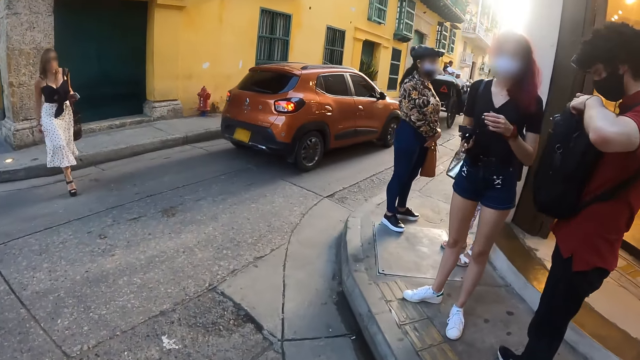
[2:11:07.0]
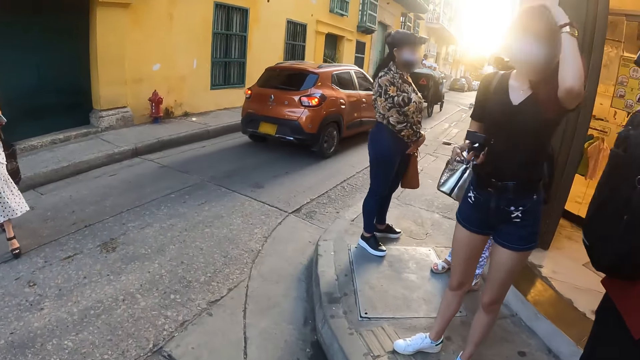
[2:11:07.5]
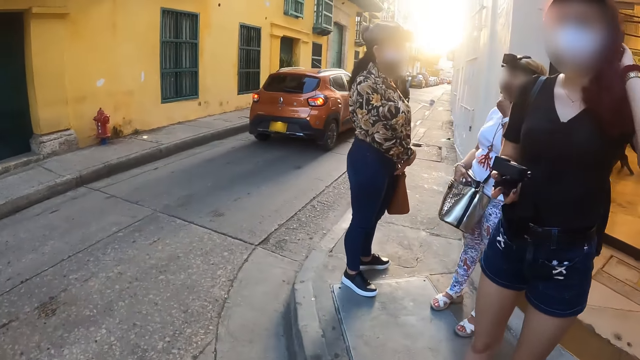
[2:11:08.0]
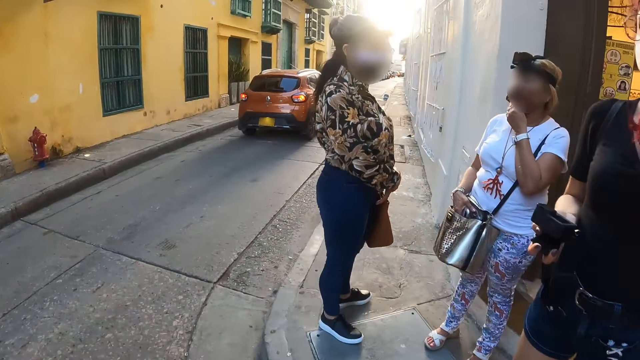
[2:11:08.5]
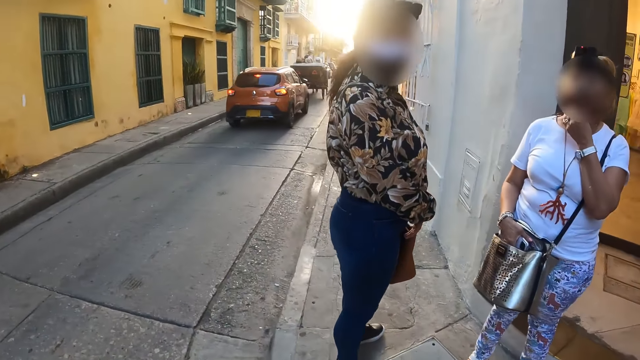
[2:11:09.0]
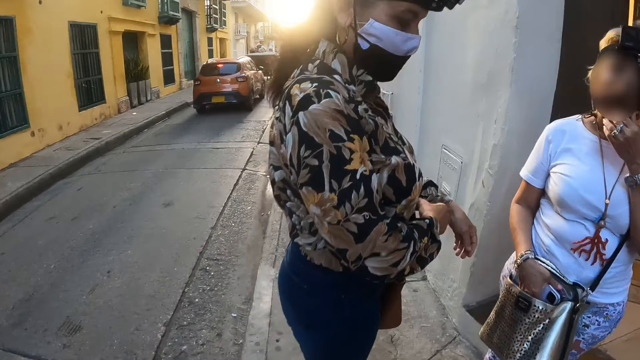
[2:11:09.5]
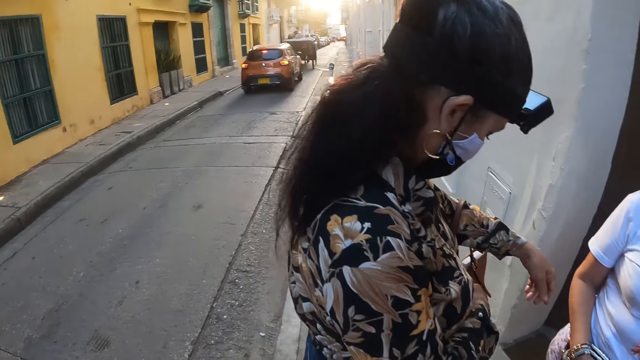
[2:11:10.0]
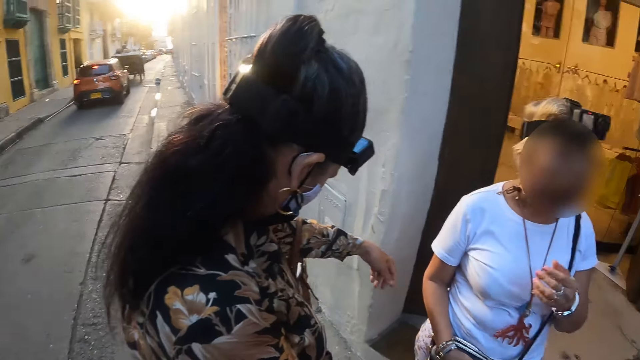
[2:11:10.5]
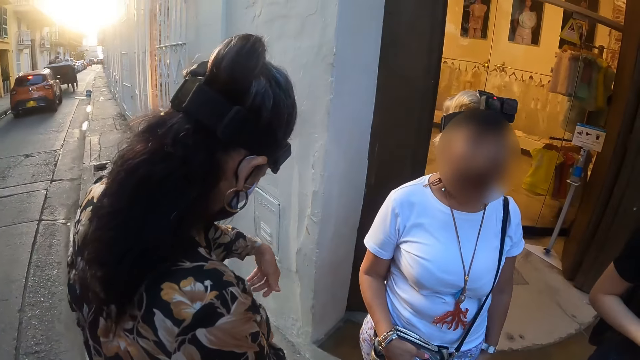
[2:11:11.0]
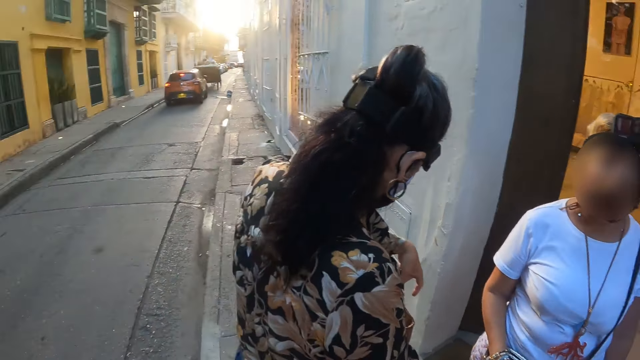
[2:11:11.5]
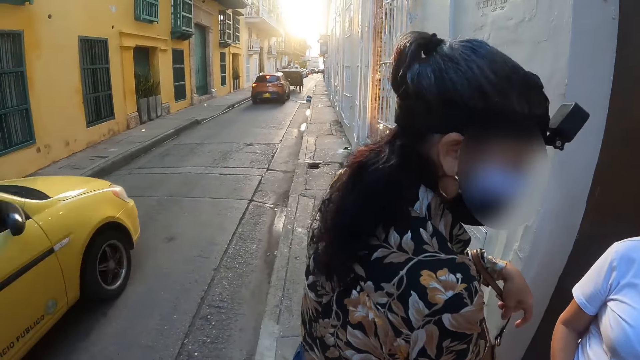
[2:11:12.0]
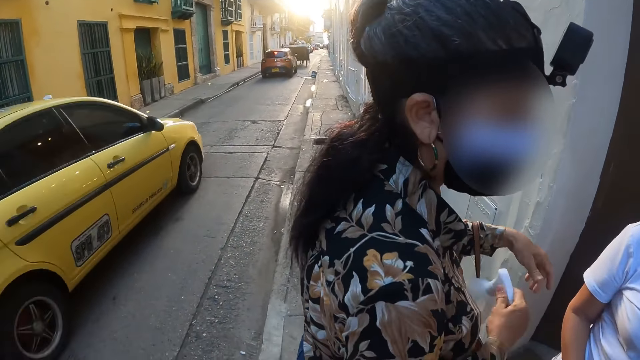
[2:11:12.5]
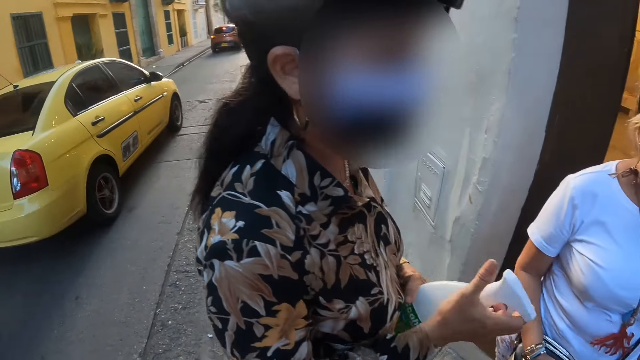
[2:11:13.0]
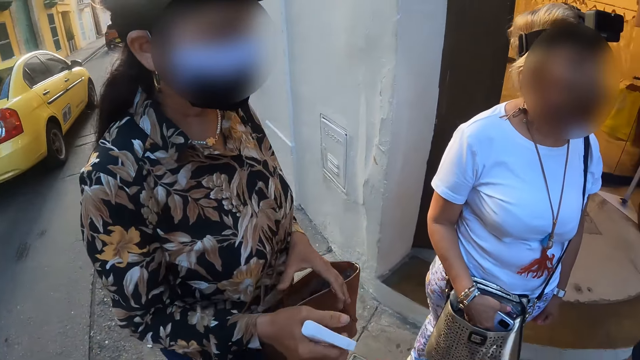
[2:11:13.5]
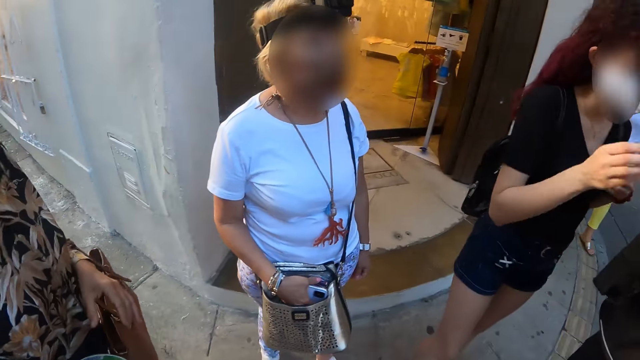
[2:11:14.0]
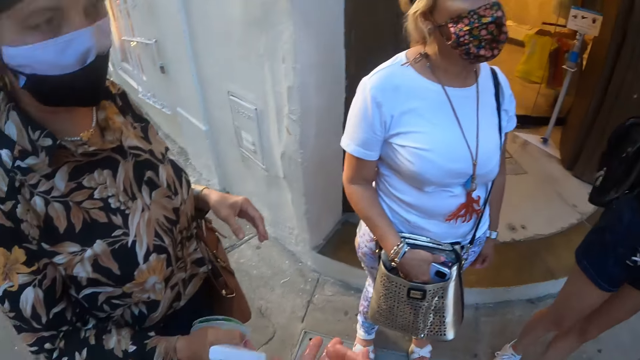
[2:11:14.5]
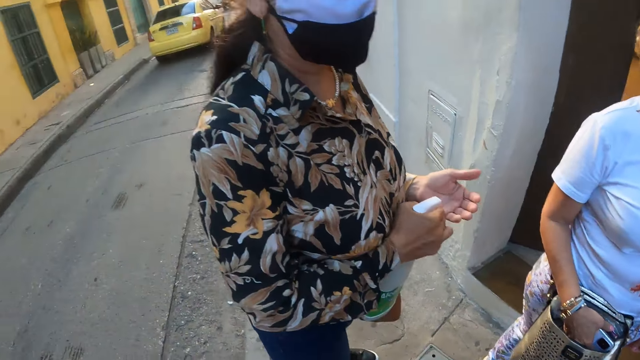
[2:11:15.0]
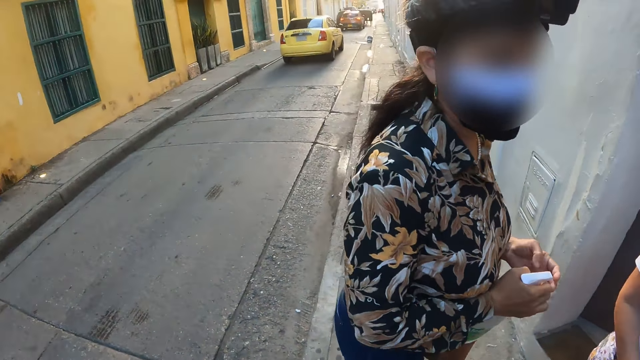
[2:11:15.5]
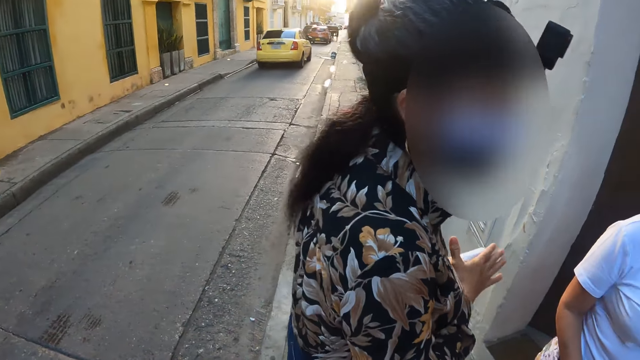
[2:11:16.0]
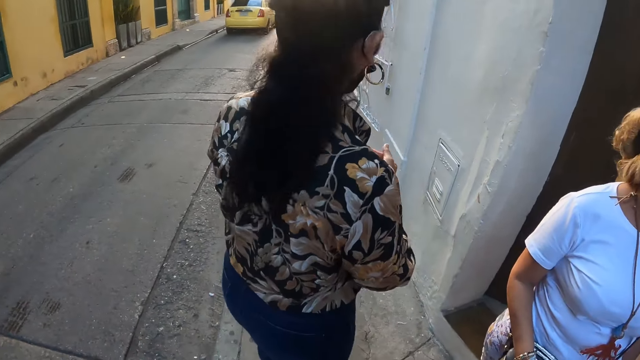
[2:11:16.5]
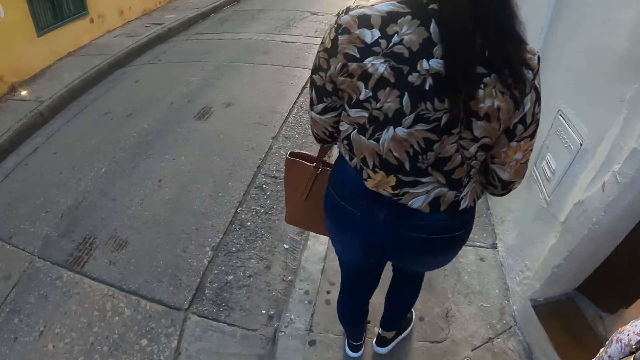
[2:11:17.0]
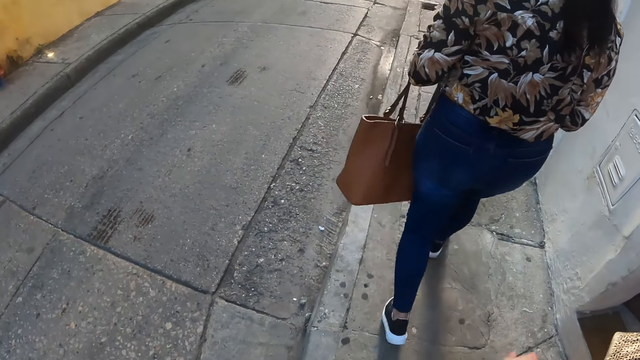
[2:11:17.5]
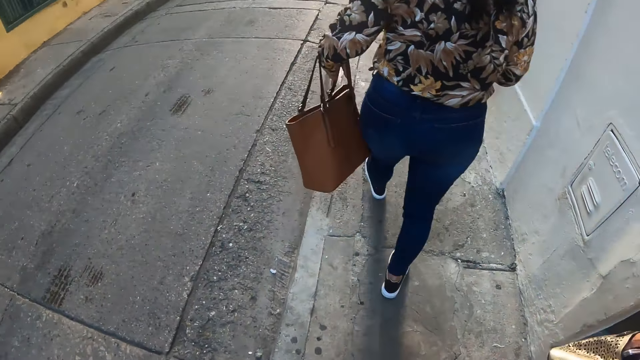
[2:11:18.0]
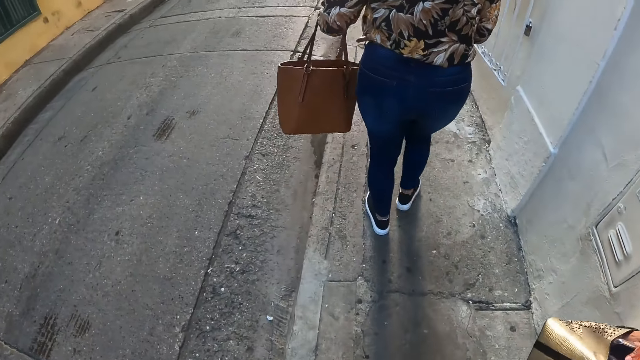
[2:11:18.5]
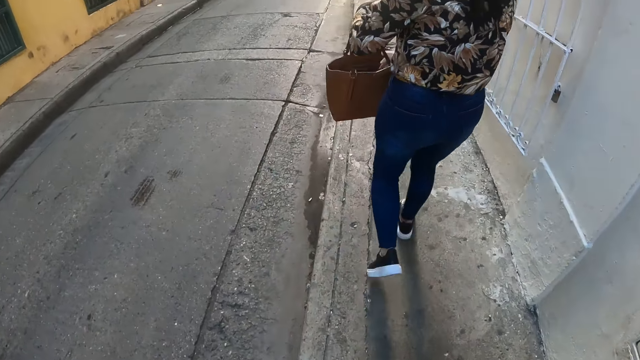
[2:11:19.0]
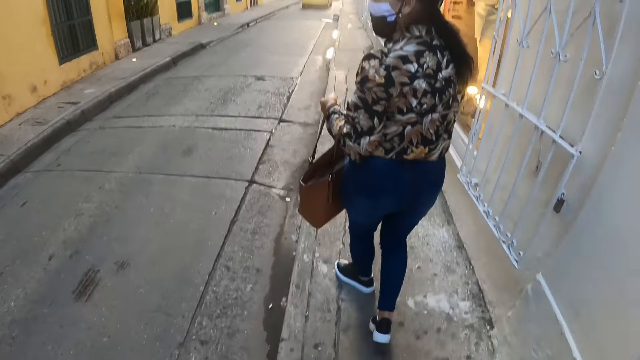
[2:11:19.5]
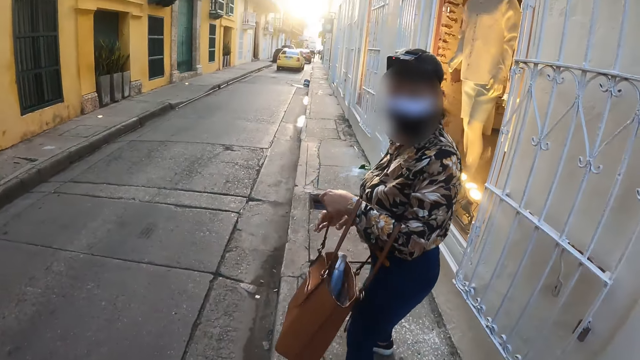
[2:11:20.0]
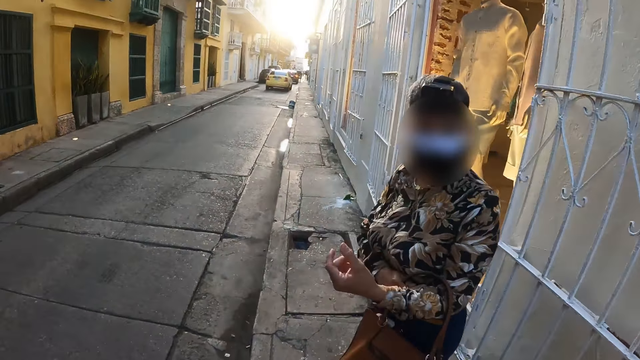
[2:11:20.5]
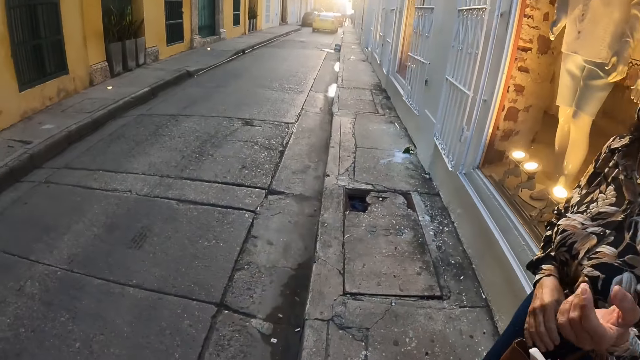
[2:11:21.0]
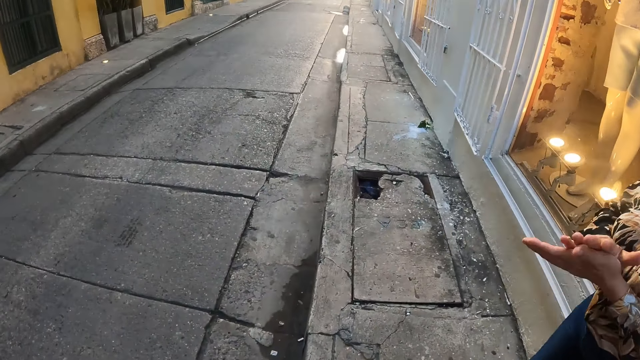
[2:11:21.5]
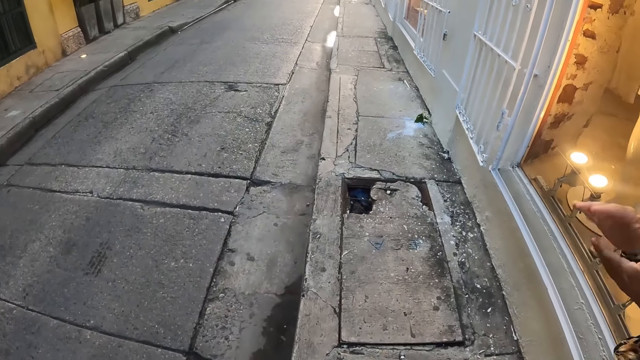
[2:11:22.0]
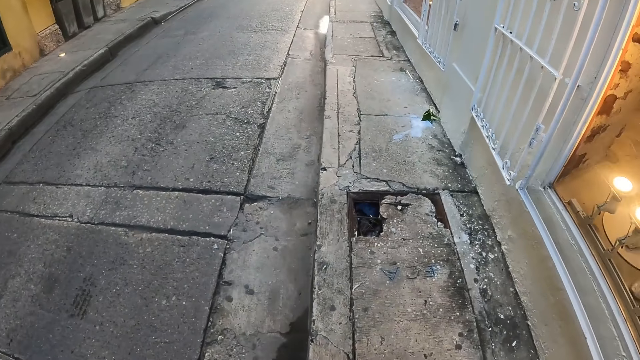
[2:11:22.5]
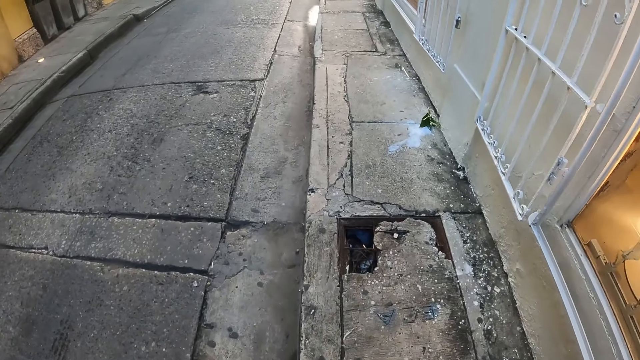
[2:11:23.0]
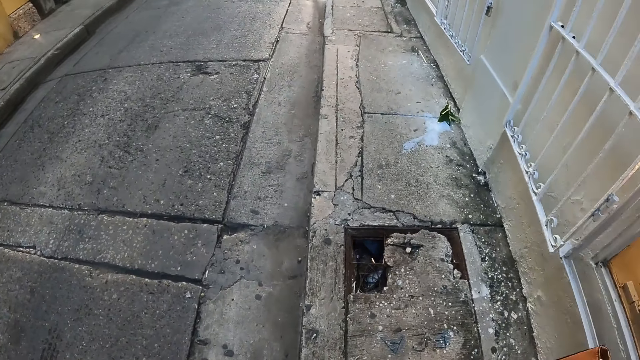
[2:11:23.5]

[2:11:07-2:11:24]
The camera wearer interacts with a woman and another woman on the sidewalk. The first woman picks something. The camera wearer looks around. The first woman walks on the sidewalk. The camera wearer walks on the sidewalk.

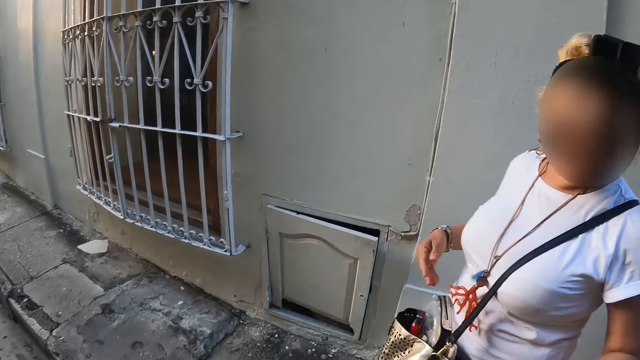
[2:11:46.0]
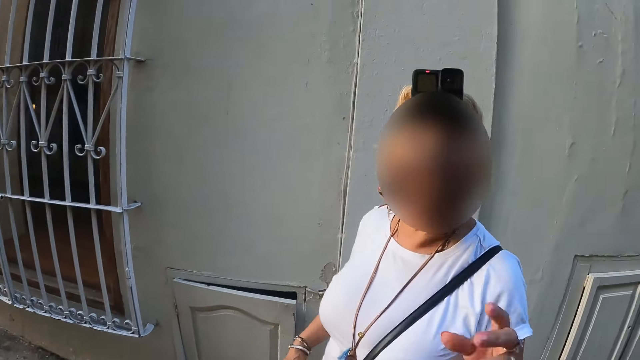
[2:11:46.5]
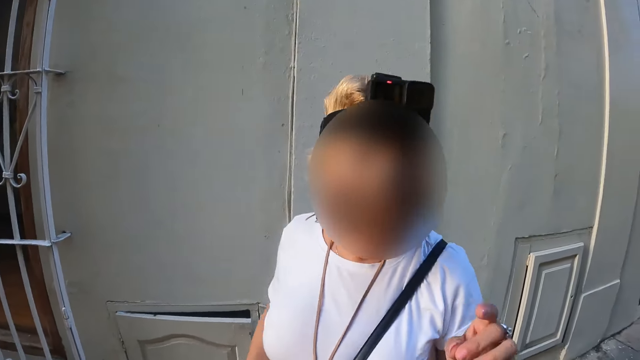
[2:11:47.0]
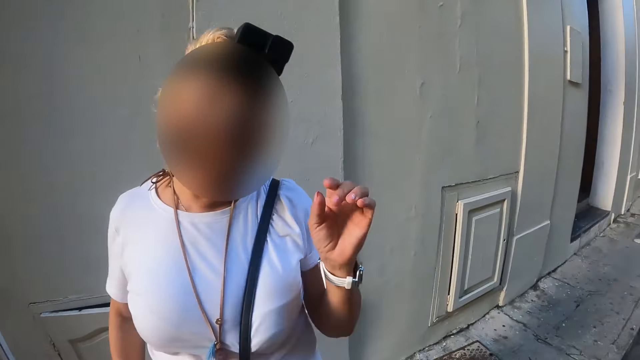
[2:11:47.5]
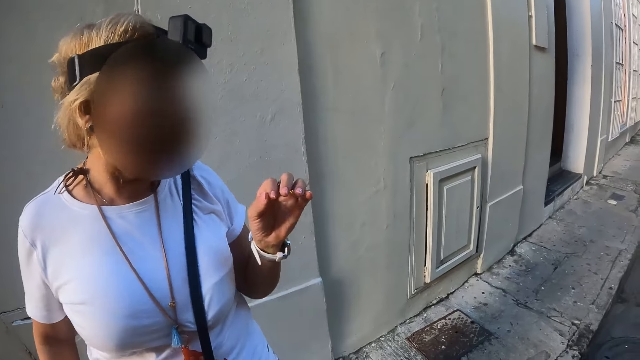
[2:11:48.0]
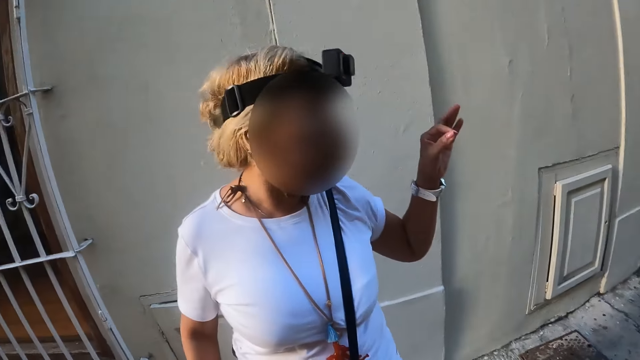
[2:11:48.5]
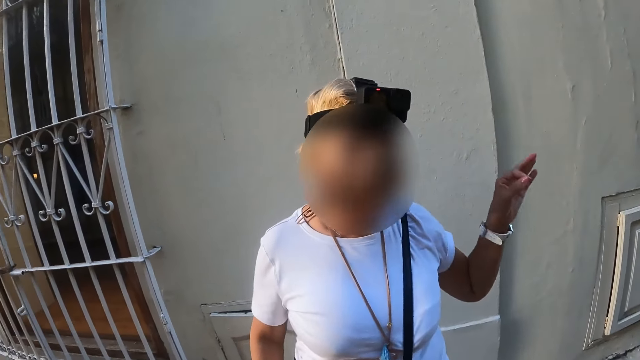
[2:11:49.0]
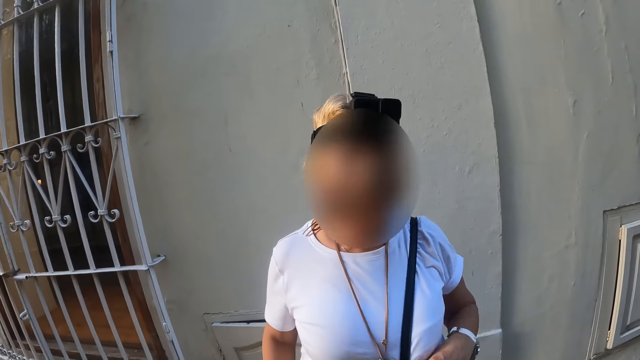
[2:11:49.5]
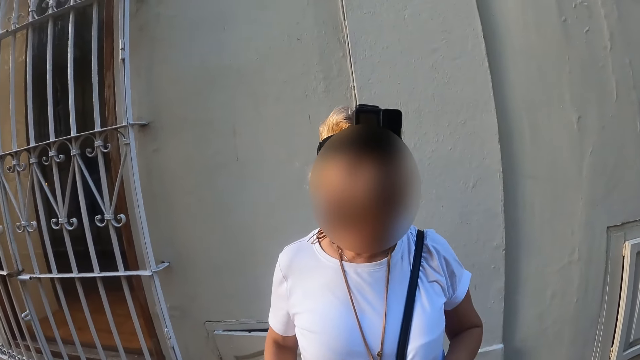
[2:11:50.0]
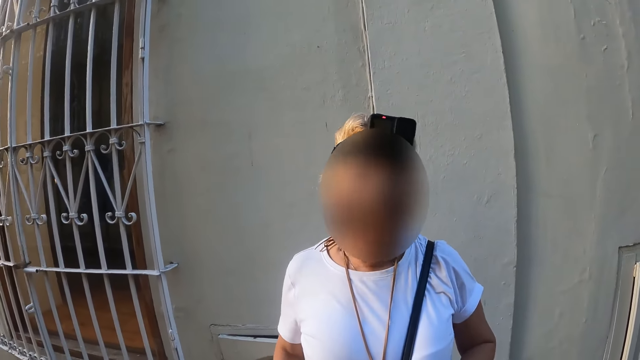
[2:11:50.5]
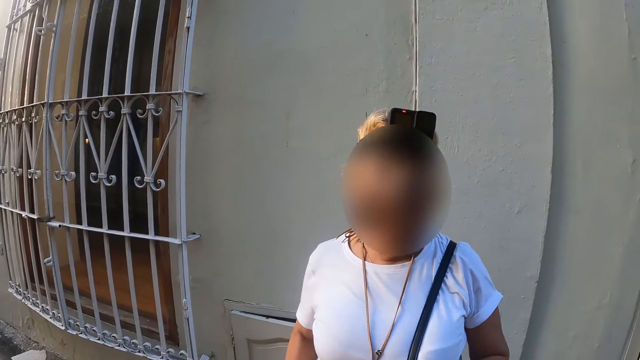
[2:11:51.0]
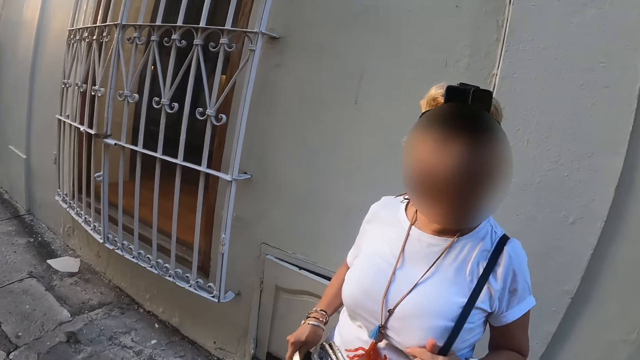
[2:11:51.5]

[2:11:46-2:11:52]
The camera wearer interacts with a woman on the sidewalk. The woman demonstrates. The camera wearer looks around.
